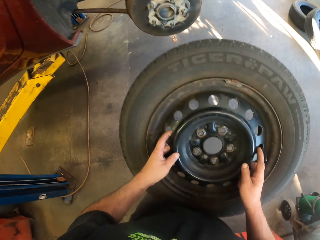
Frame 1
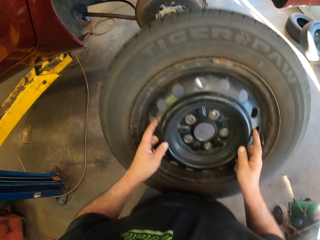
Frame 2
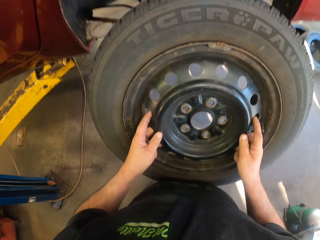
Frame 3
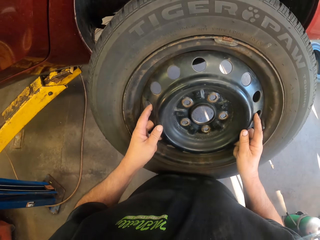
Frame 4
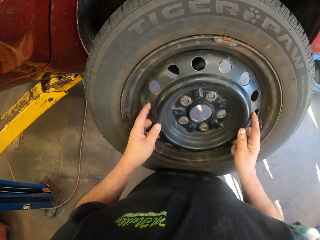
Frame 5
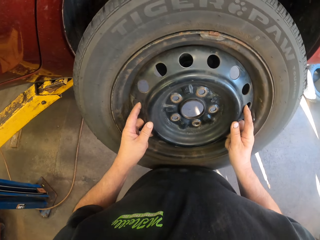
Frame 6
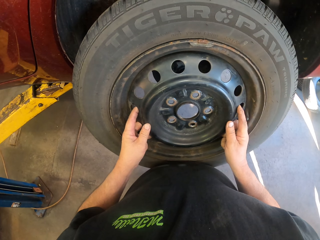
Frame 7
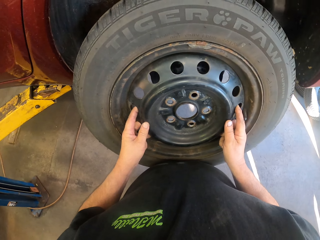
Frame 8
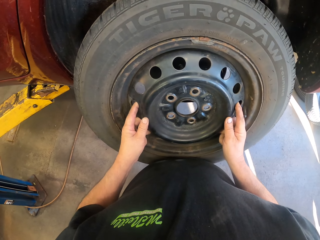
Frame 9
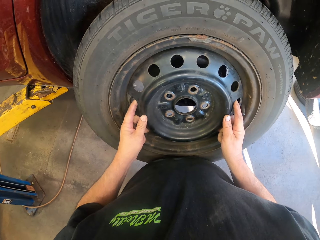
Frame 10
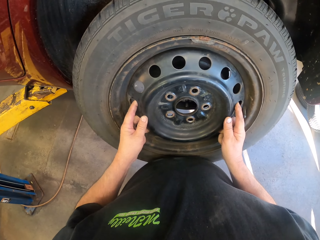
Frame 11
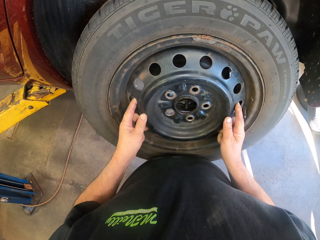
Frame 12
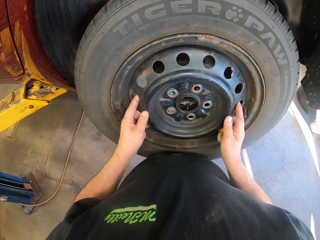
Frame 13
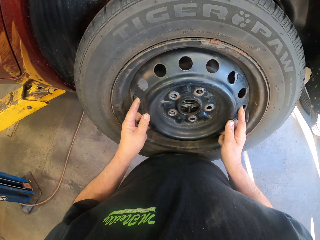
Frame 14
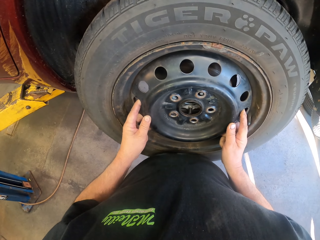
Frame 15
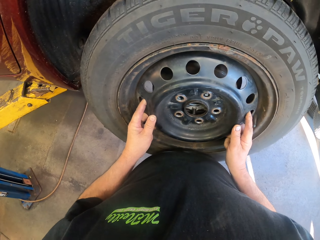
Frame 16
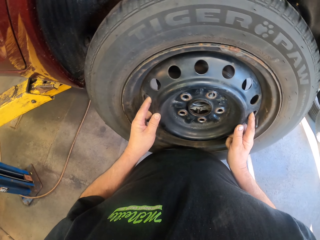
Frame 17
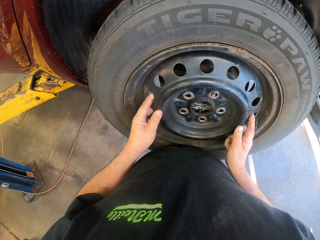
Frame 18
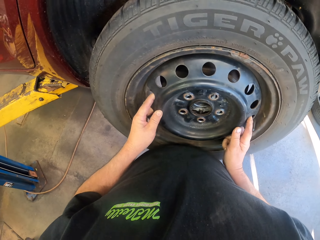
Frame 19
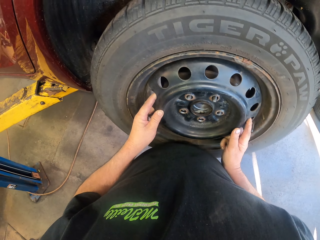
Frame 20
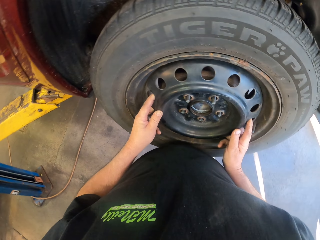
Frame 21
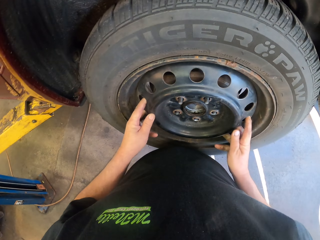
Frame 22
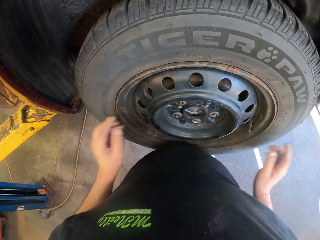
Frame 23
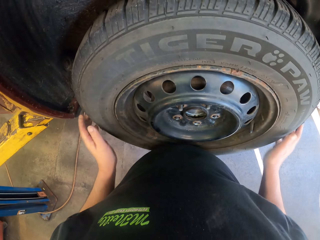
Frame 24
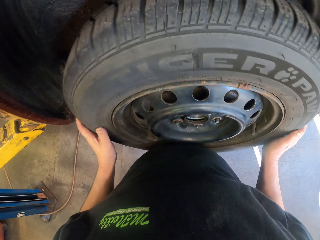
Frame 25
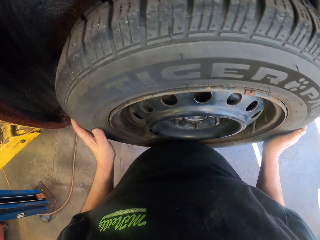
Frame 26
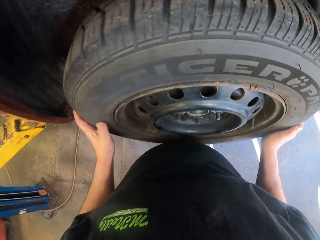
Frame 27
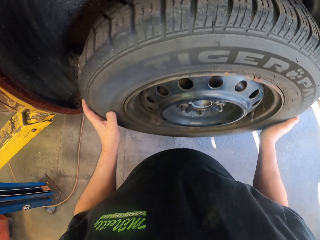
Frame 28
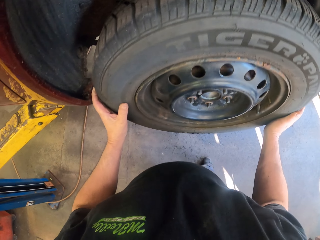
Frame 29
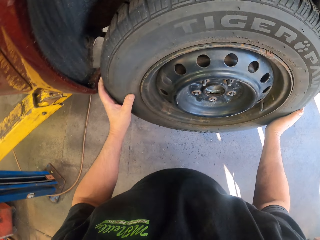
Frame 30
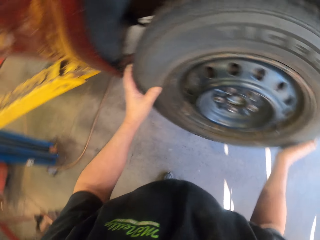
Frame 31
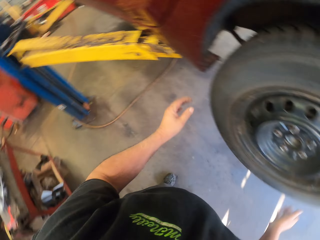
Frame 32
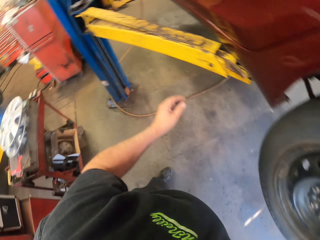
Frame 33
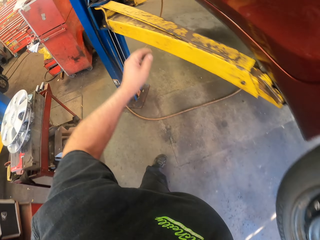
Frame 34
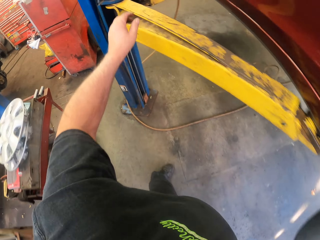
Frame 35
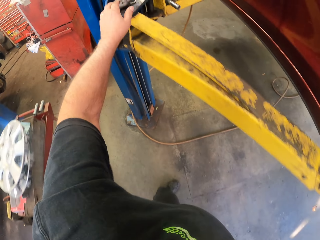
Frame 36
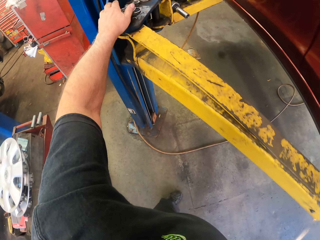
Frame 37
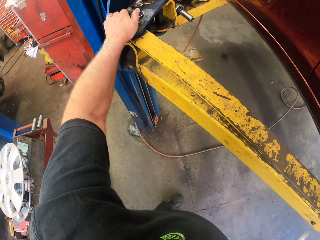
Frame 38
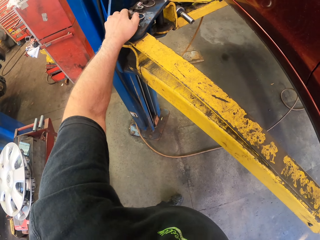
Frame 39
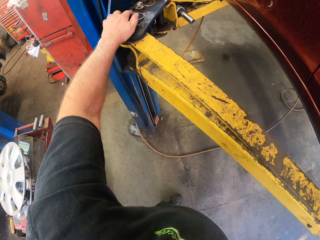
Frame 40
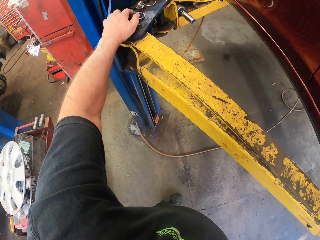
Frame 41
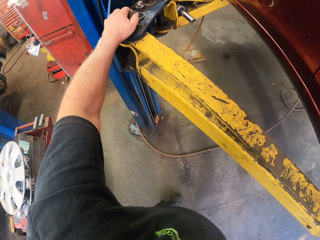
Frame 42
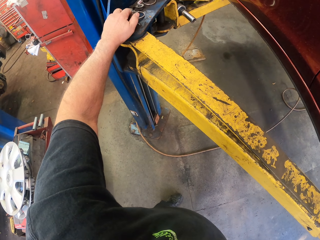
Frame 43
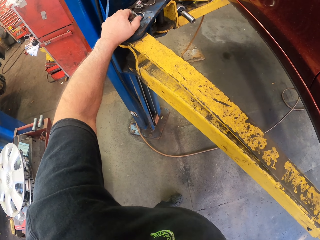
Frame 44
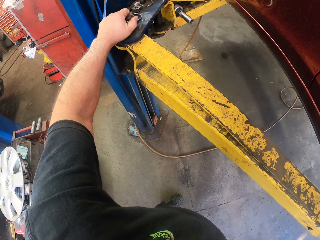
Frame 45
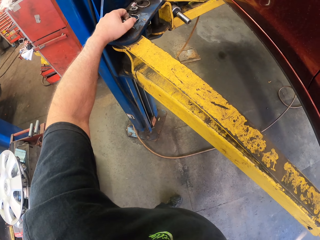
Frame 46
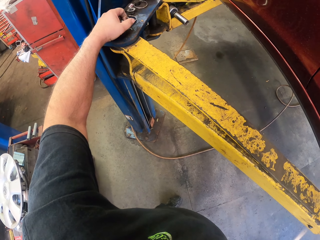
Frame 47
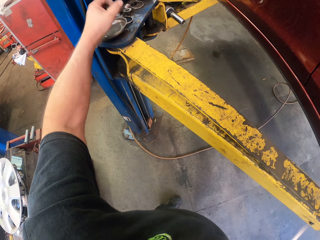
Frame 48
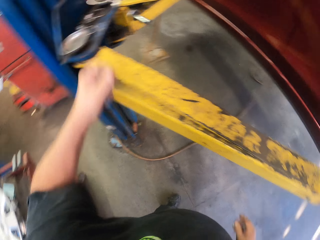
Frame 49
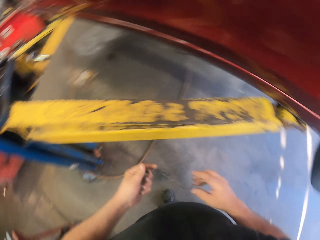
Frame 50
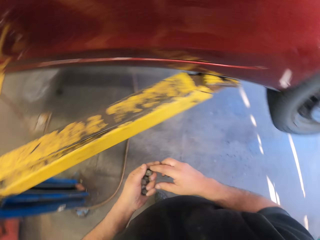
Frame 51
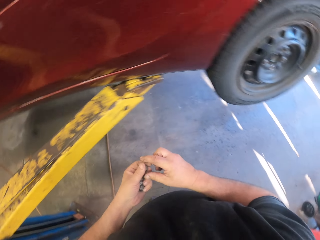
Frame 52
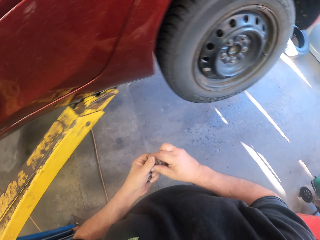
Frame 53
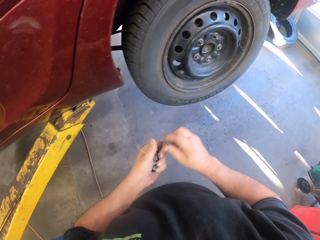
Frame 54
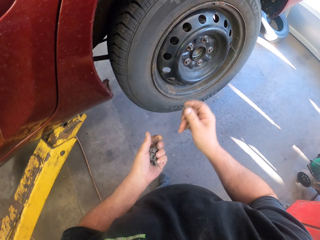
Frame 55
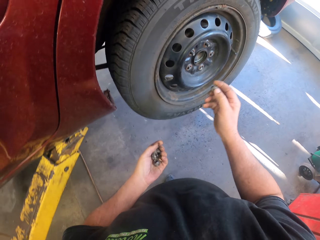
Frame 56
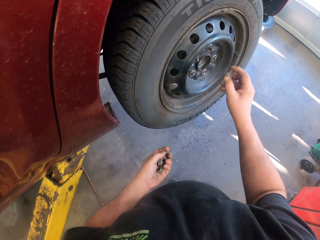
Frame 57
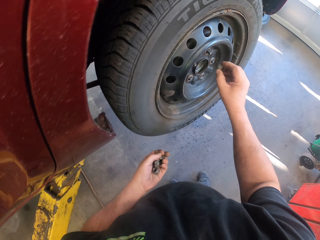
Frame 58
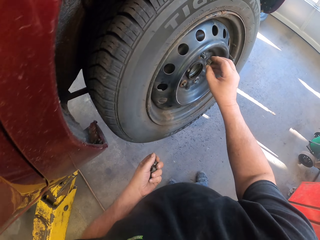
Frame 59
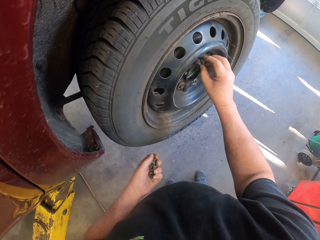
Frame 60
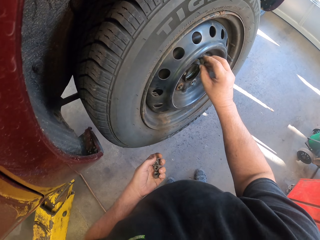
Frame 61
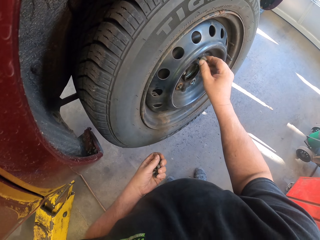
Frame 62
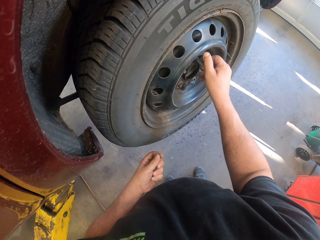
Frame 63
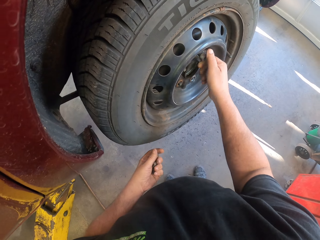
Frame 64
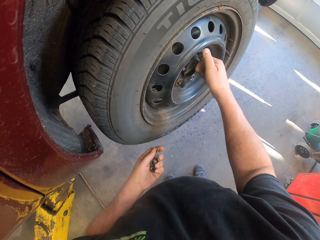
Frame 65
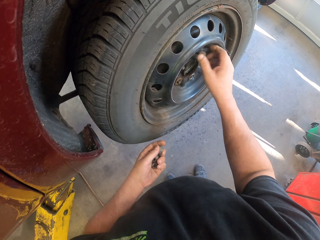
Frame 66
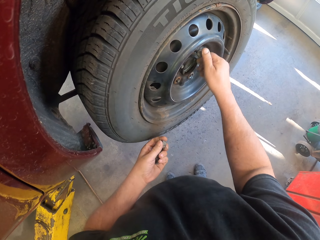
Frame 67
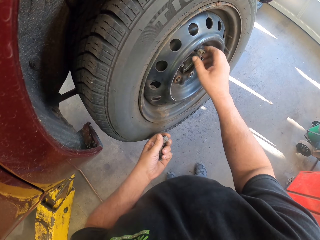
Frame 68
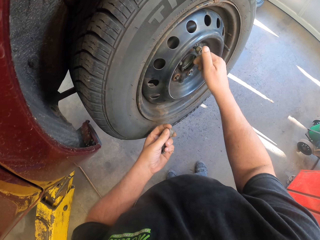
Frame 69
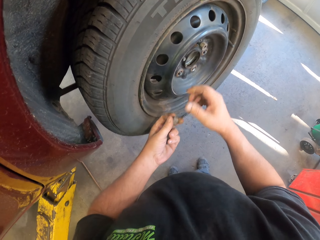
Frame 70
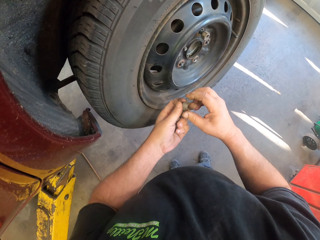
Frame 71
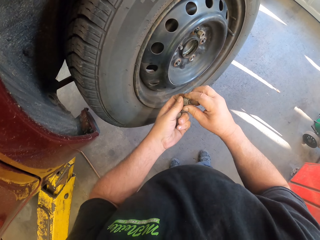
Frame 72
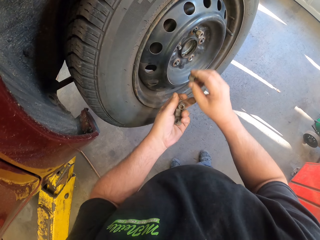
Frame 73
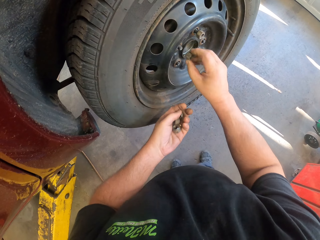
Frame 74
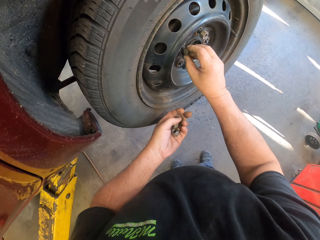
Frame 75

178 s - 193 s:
The camera wearer fixes the tire on the wheel. They place back the car tire on the car. They pick bolts or nuts from the metal bolt. They fit the bolt on the tire. They adjust the nuts on the tire.

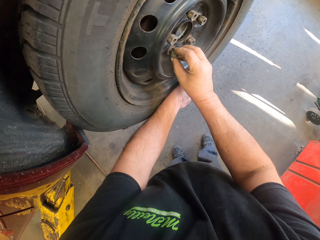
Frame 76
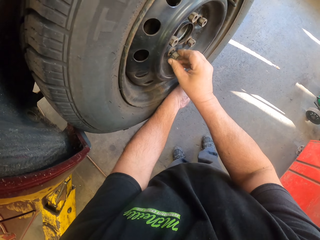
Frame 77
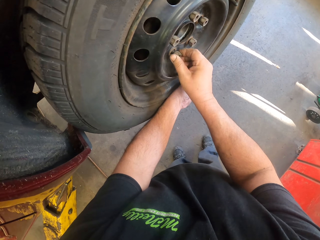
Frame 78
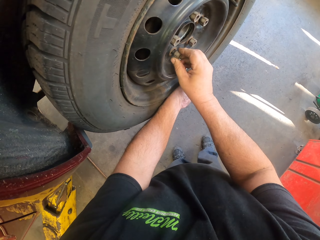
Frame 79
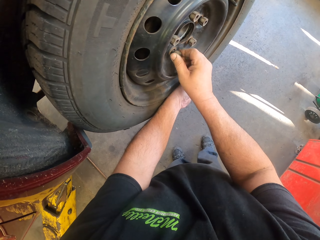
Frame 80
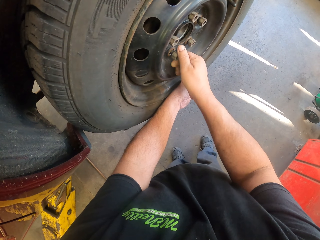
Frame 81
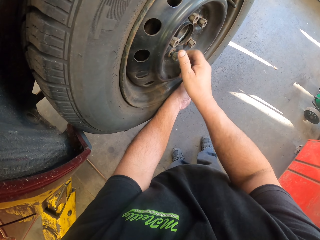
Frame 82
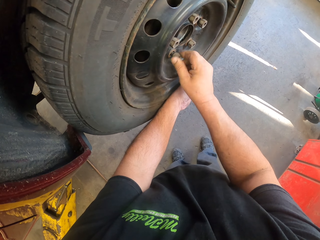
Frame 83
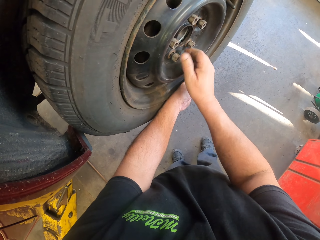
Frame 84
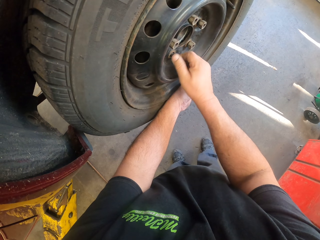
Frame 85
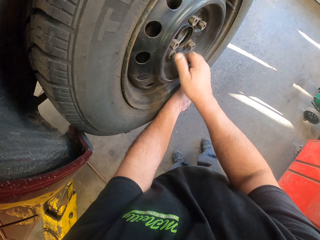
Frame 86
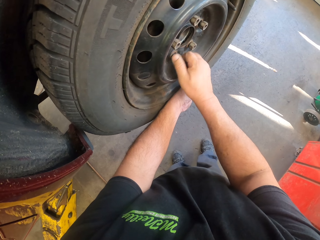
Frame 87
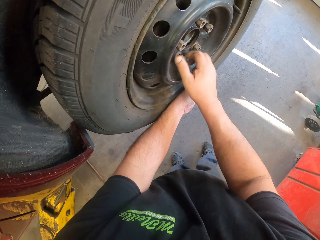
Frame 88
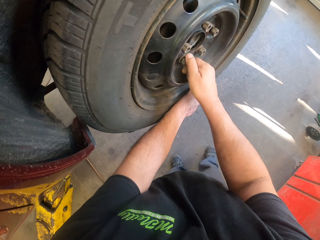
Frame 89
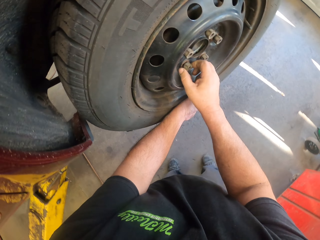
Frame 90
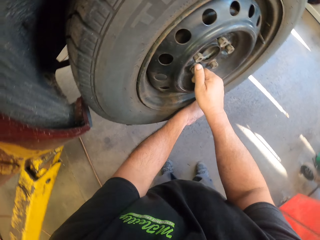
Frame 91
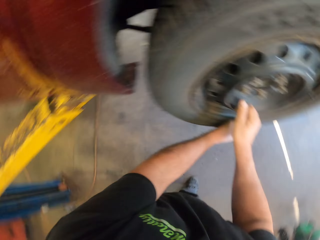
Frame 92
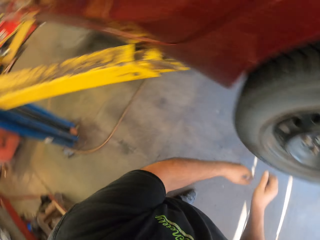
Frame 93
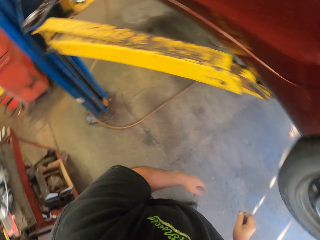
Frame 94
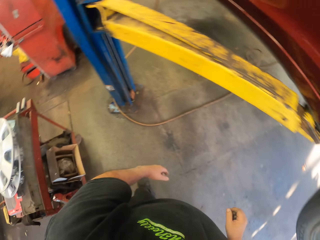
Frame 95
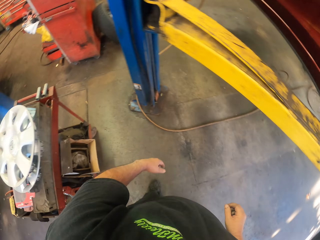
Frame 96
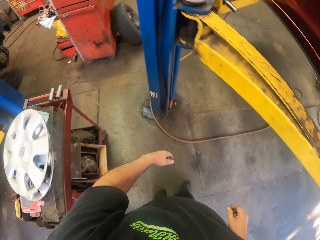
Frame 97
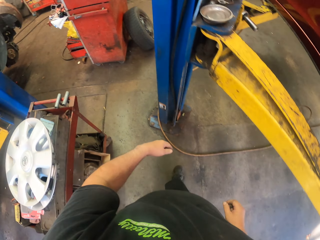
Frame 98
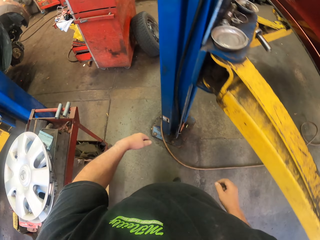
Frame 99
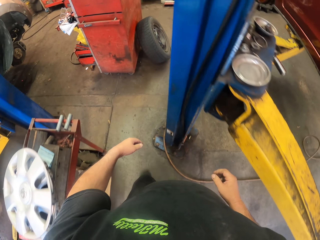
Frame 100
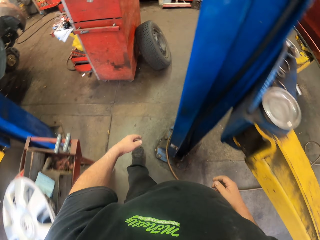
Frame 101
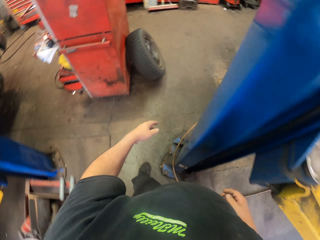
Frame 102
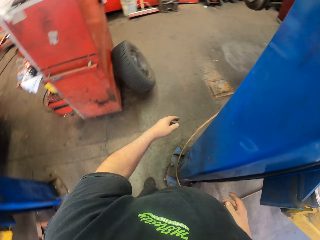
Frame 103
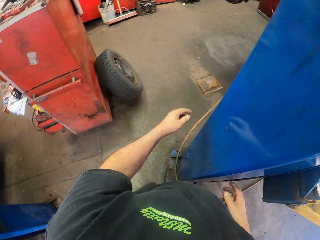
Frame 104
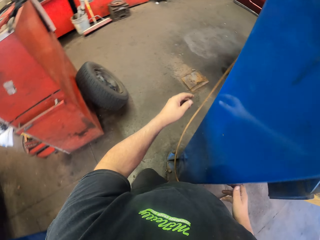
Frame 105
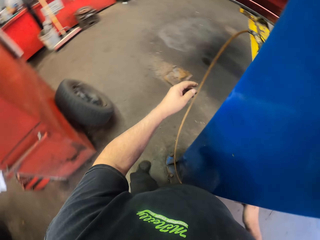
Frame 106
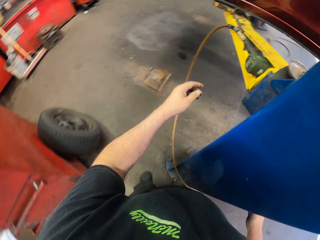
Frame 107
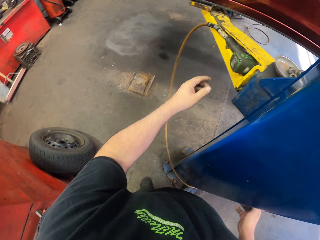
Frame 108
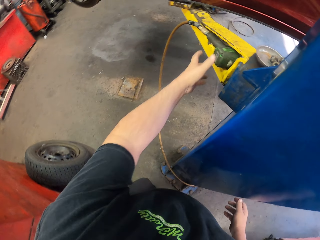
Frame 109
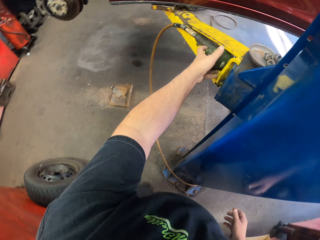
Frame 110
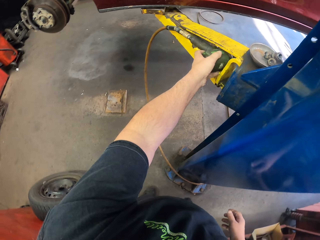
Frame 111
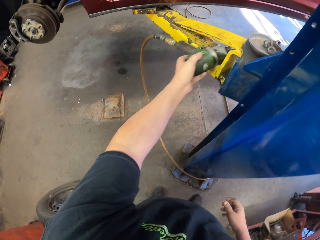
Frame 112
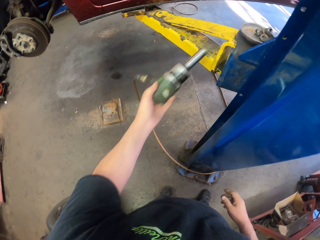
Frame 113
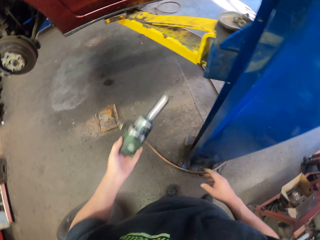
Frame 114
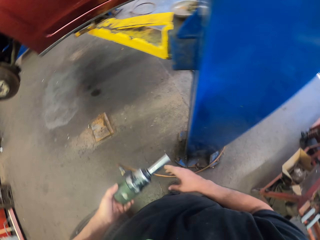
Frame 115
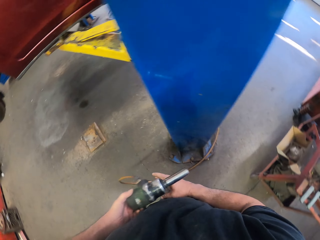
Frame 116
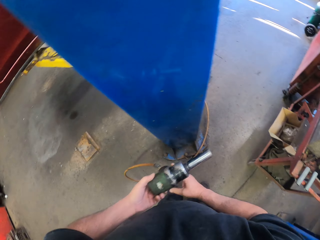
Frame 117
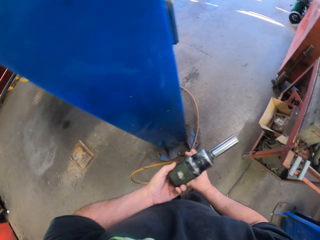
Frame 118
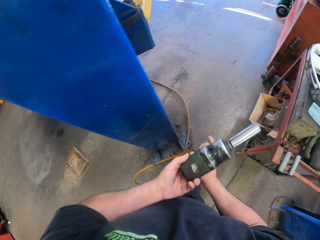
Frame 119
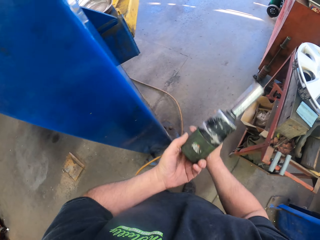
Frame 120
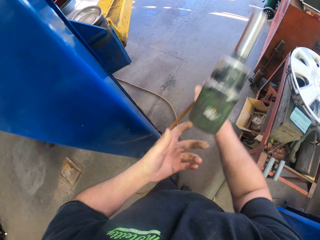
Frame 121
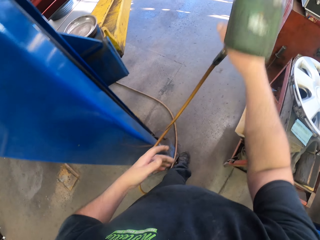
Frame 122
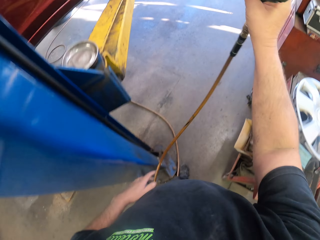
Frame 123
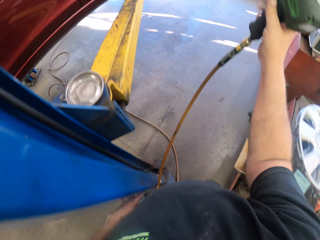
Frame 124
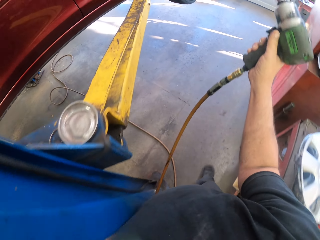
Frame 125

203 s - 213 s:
The camera wearer walks around in the garage. They pick a fastening drill machine or pressure gun from the jack stand.
